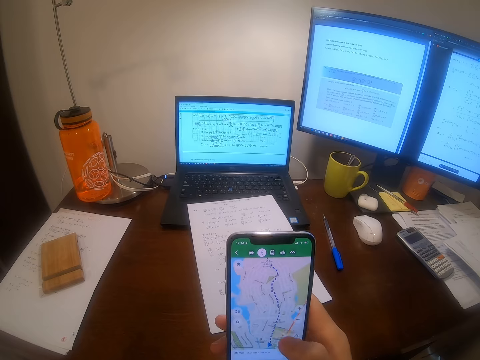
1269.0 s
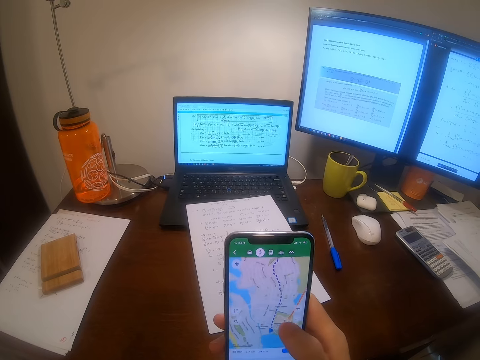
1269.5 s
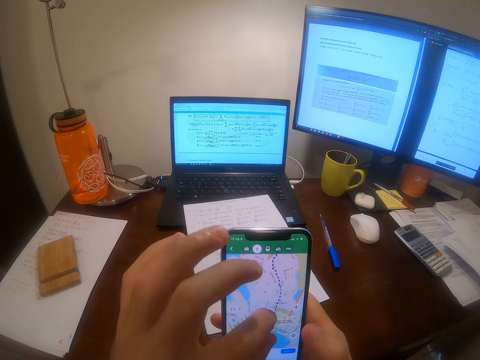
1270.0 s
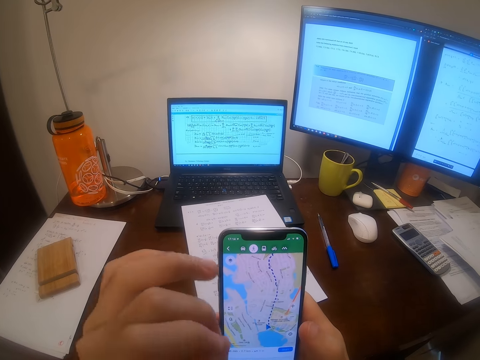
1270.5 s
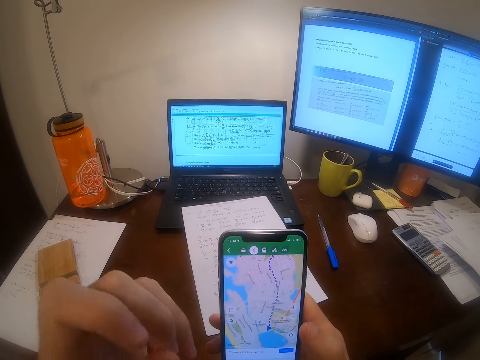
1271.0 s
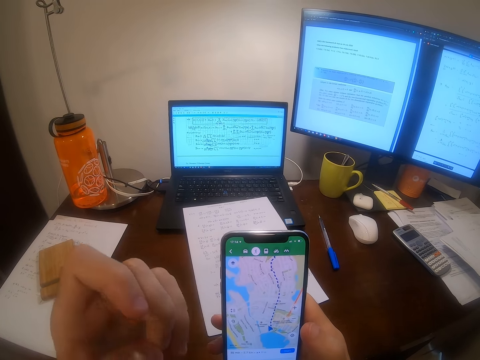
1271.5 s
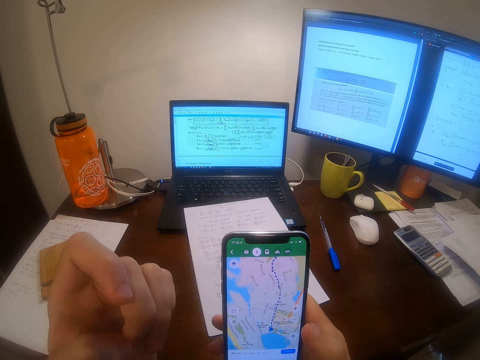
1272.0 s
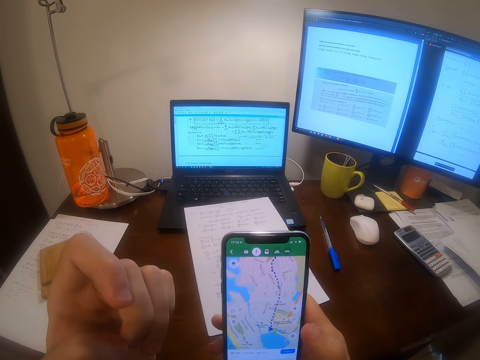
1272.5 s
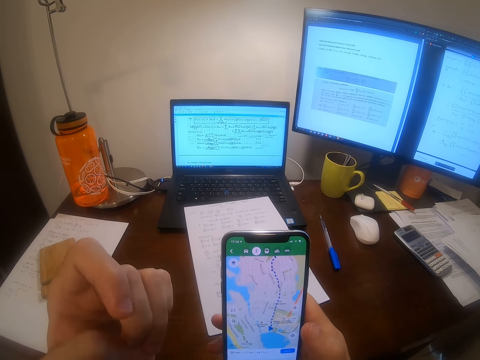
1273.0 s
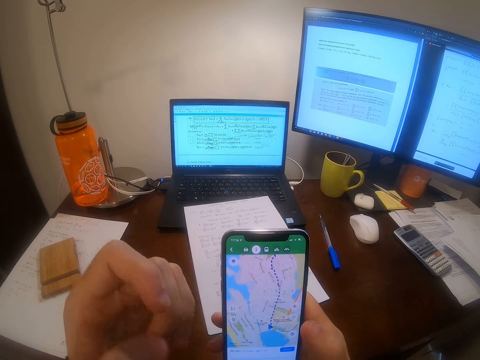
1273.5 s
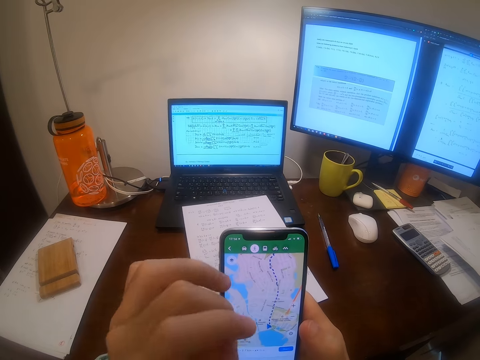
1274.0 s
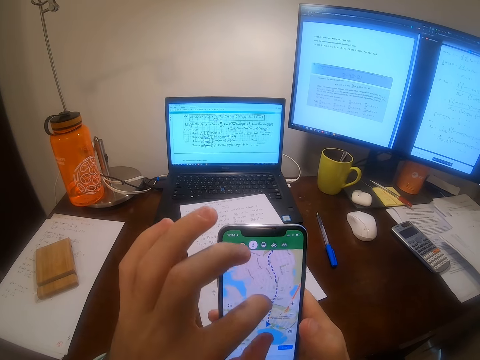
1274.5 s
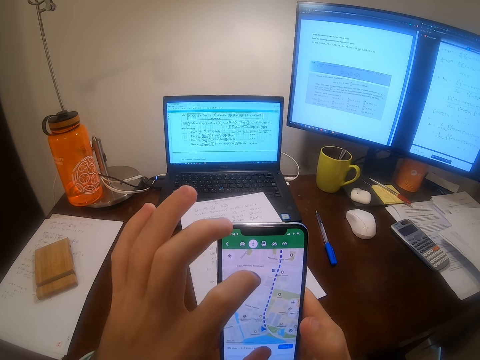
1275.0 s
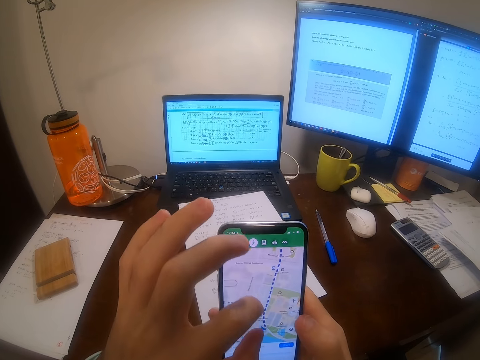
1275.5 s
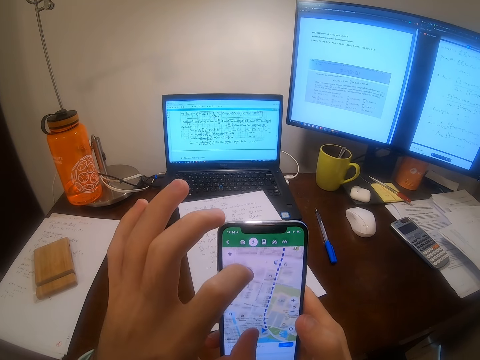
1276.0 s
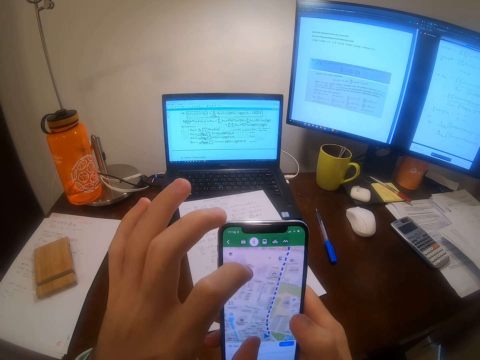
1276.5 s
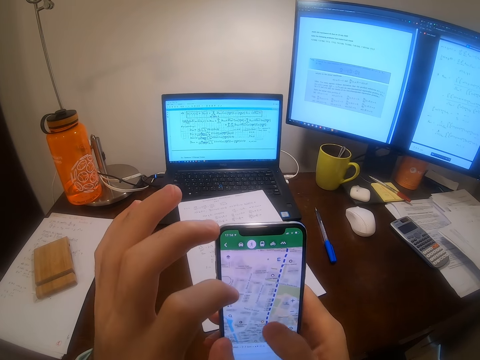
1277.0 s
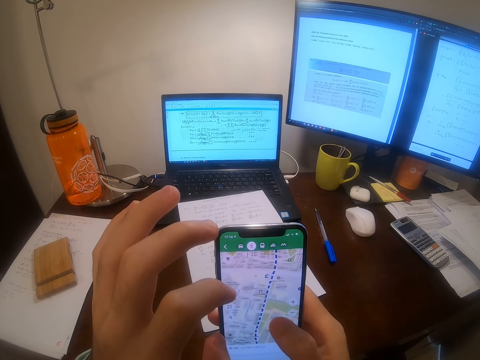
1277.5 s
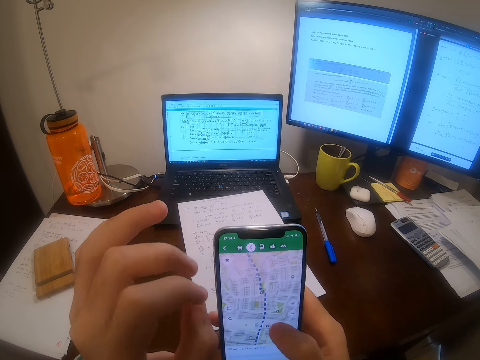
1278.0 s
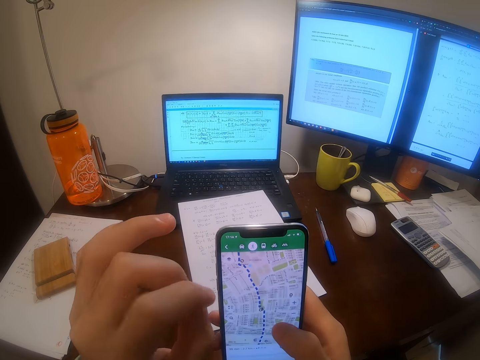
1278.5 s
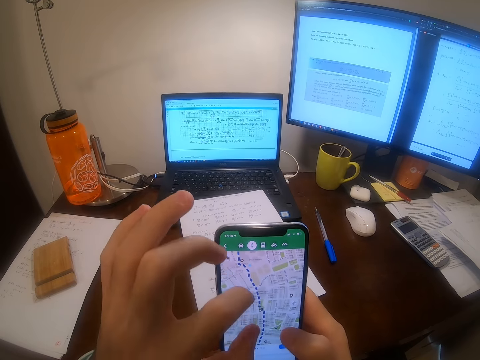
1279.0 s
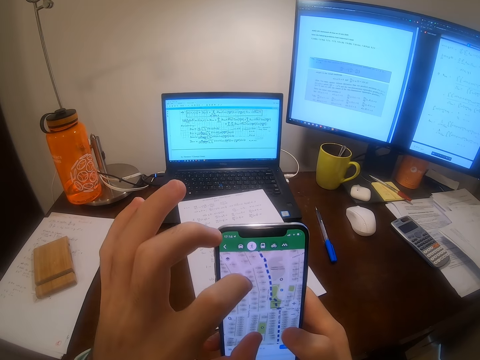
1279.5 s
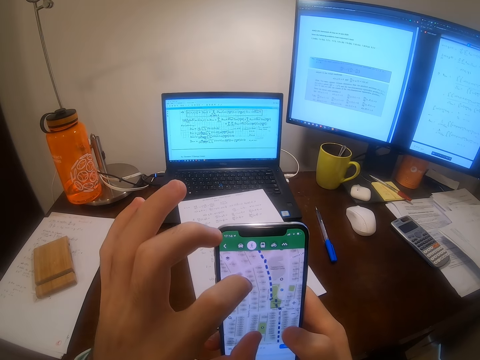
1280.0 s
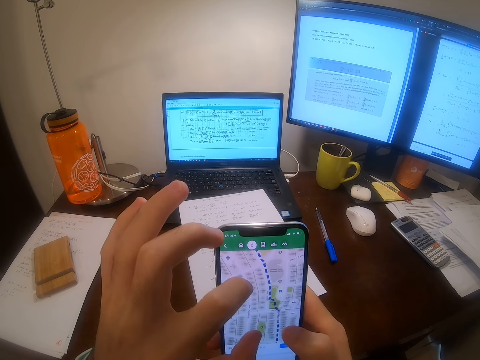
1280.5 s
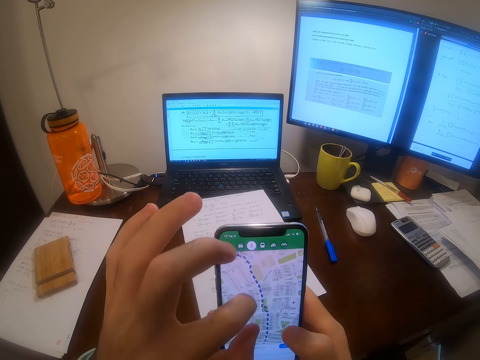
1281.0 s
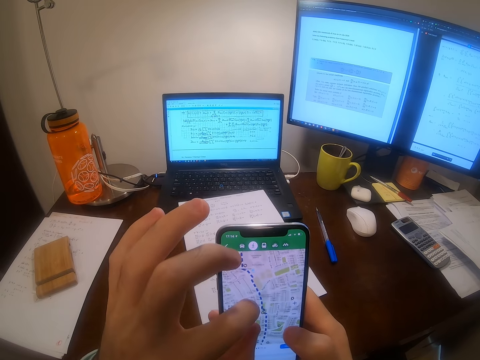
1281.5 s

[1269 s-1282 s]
The camera wearer scrolls his phone. He looks at his phone. He scrolls his phone.

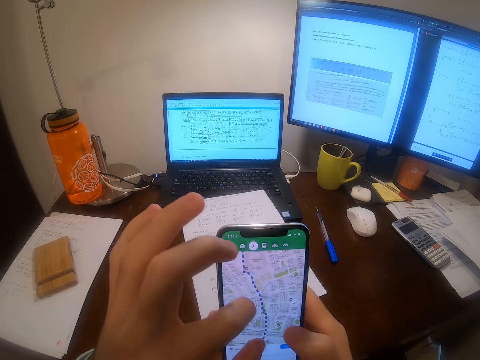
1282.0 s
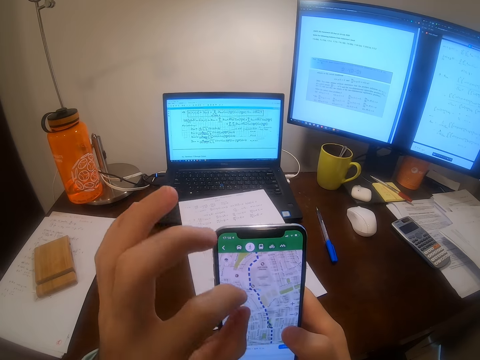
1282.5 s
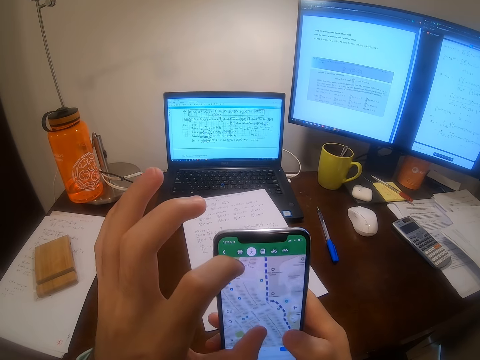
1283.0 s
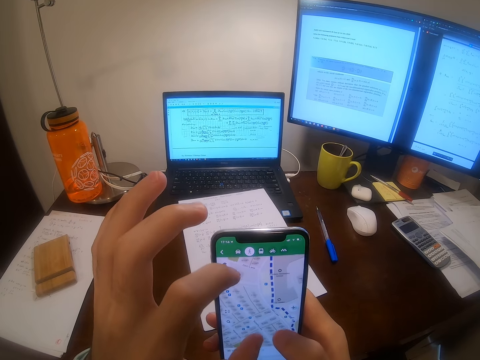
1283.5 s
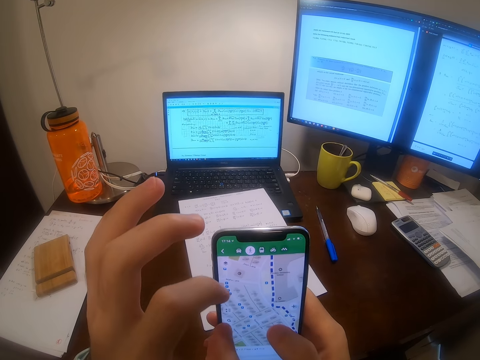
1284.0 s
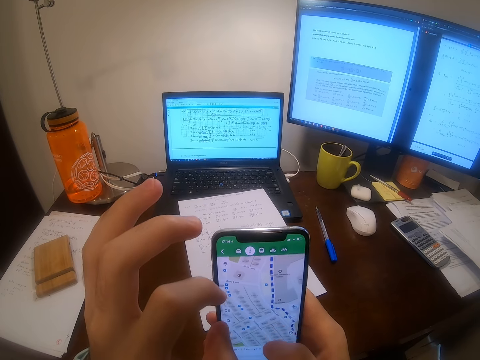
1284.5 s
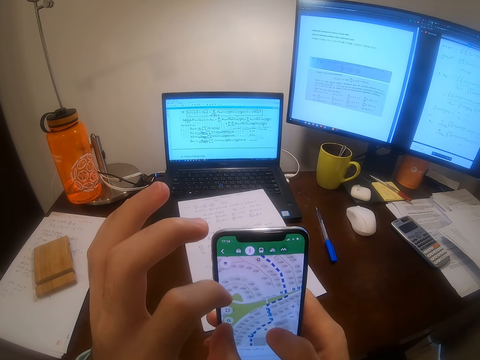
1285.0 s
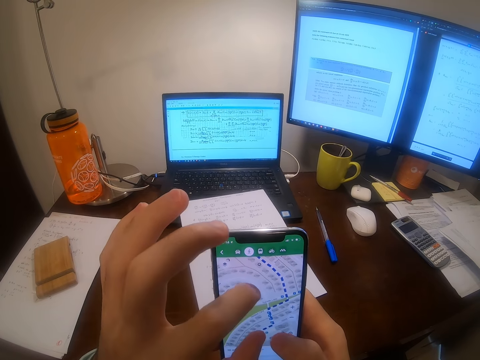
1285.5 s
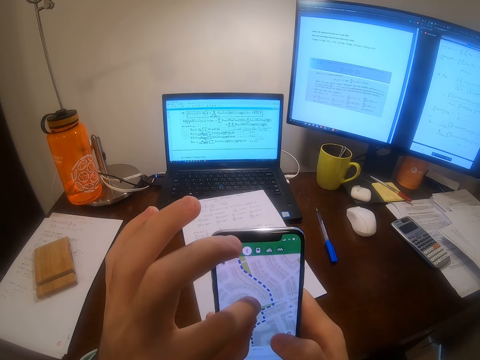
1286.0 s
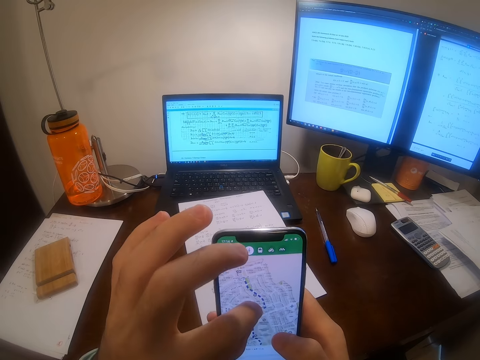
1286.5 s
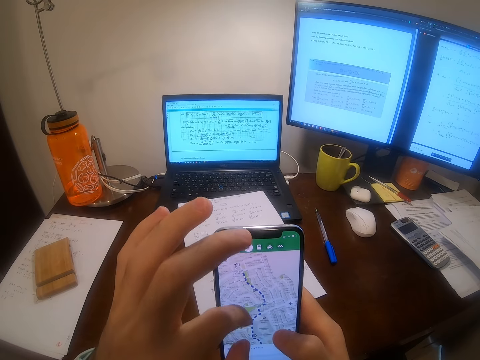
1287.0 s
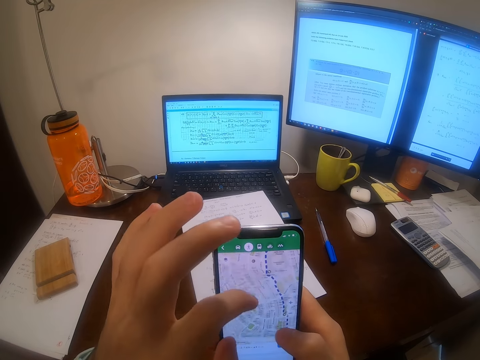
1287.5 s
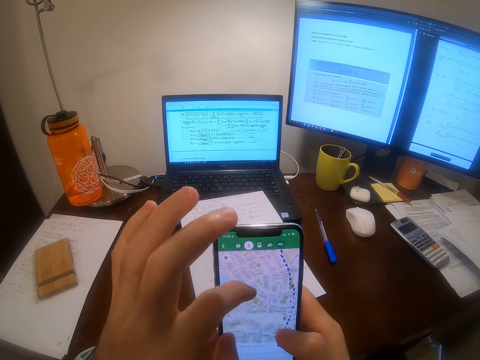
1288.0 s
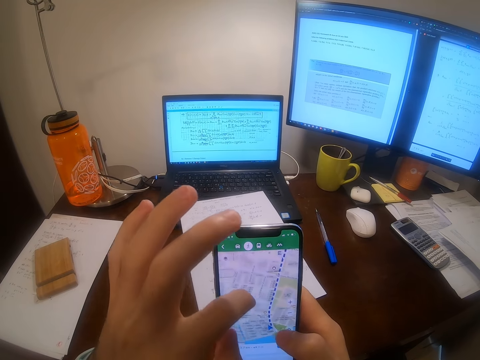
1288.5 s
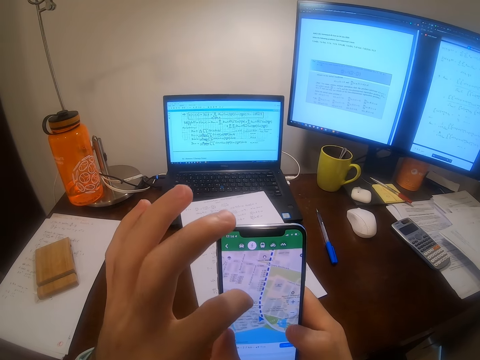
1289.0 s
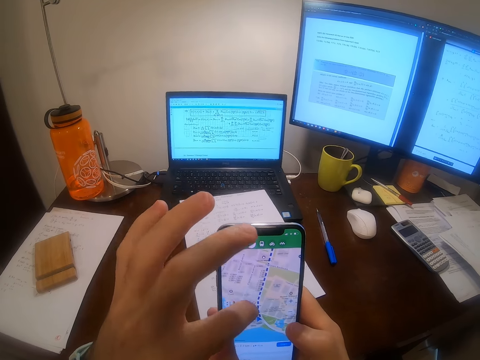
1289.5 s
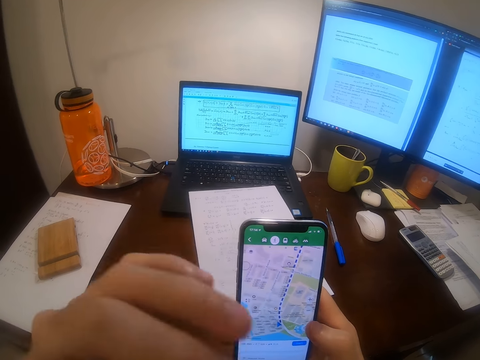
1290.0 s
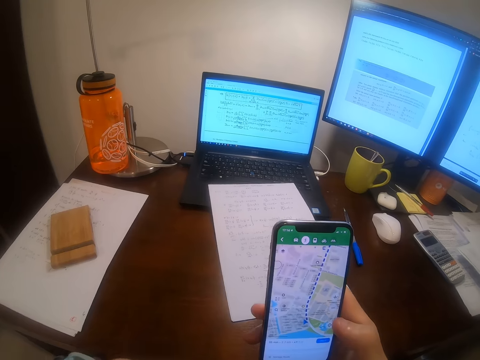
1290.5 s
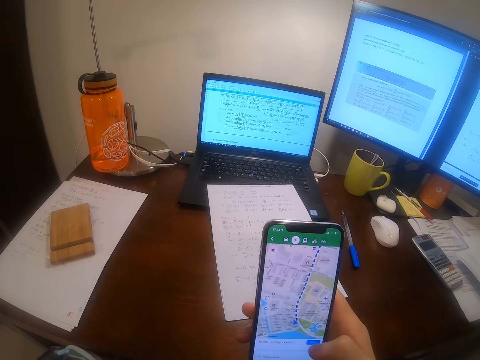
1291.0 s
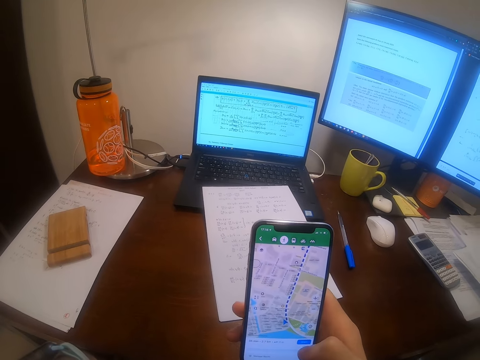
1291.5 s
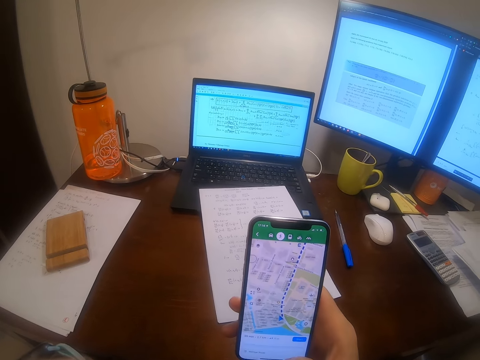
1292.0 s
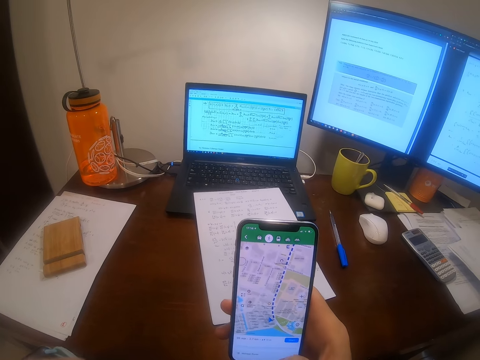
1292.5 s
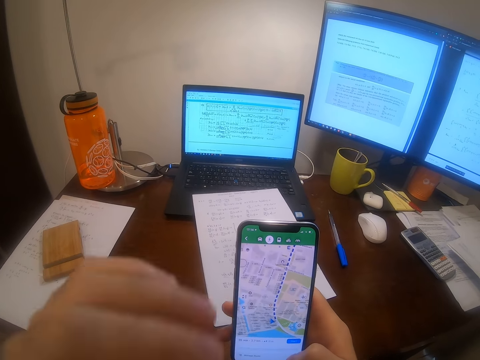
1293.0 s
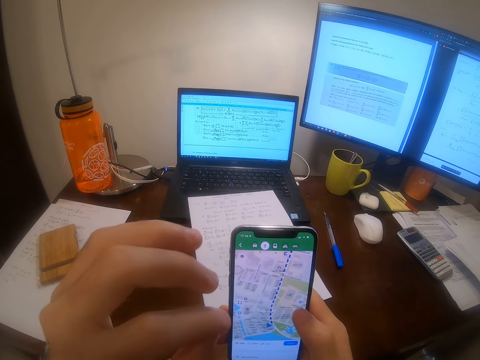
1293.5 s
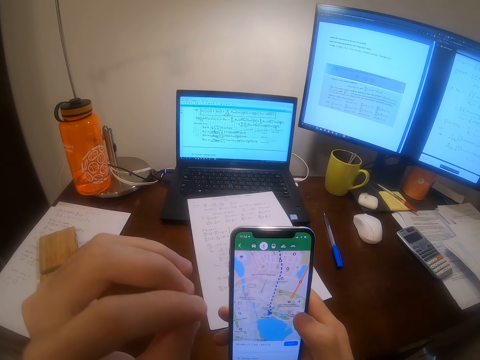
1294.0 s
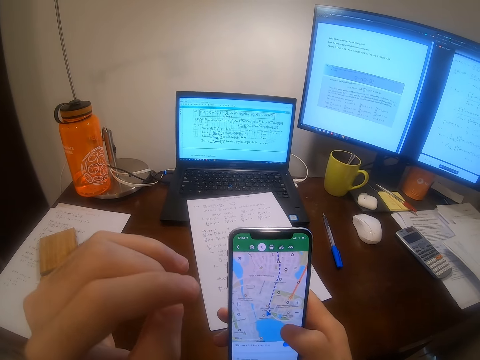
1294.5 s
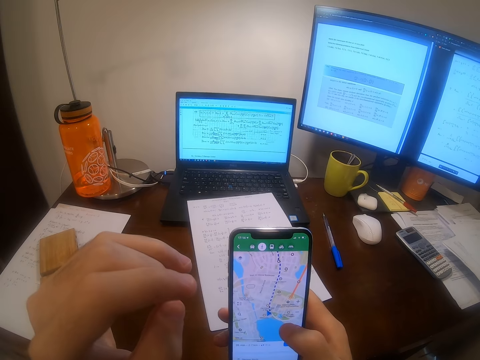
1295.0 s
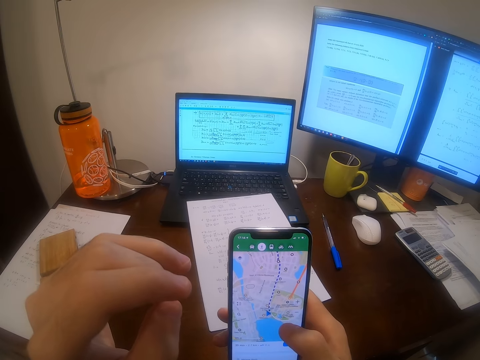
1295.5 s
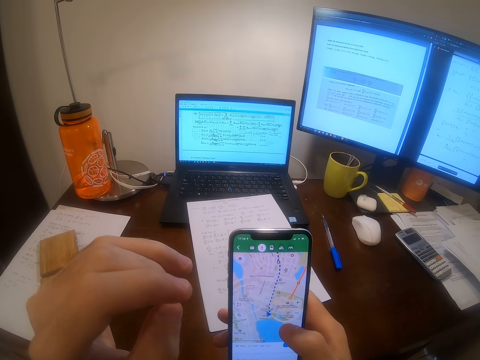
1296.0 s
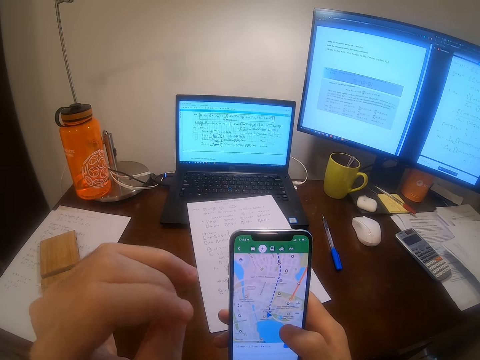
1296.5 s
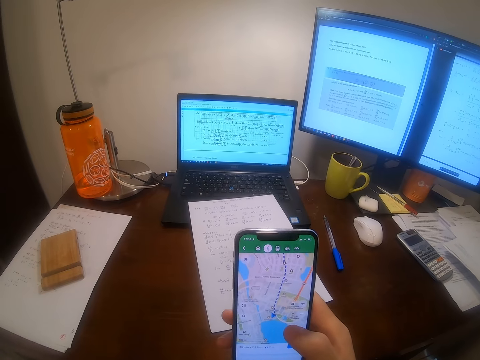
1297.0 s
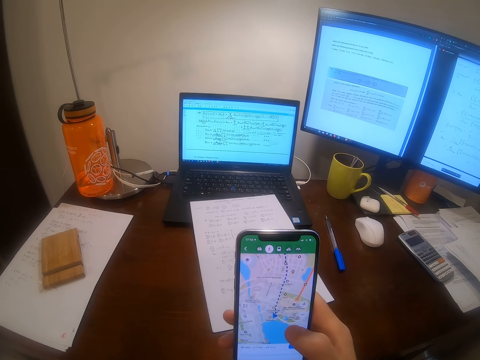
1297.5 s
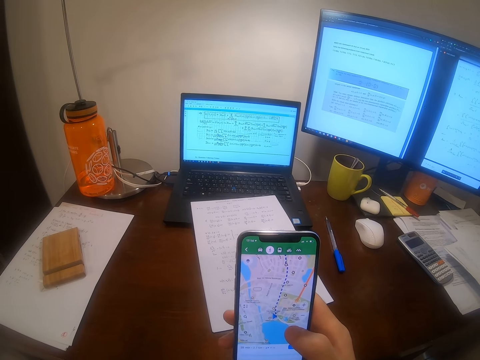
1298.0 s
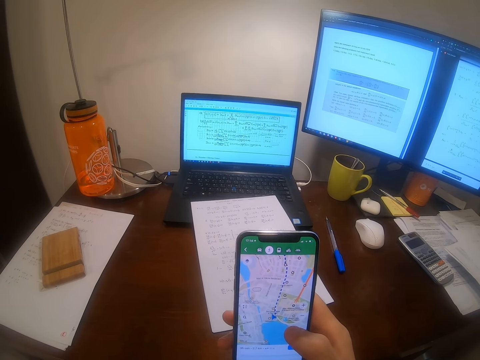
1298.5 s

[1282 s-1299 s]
The camera wearer looks at his phone. He zooms out on his phone's screen. He scrolls his phone. He looks at his phone. He scrolls his phone. He looks at his phone.
